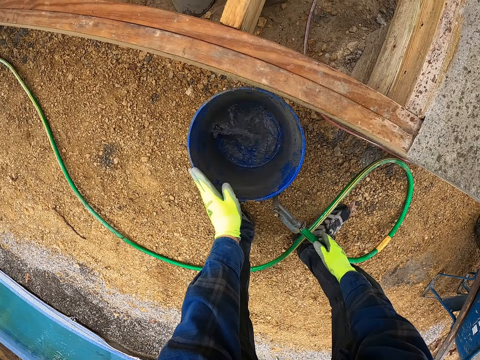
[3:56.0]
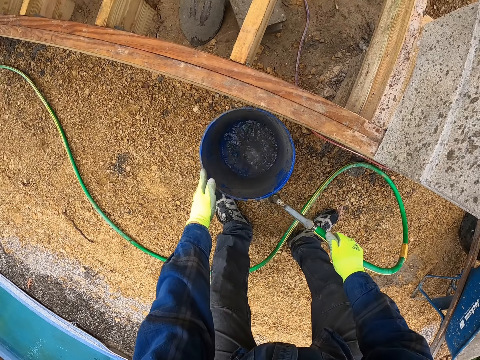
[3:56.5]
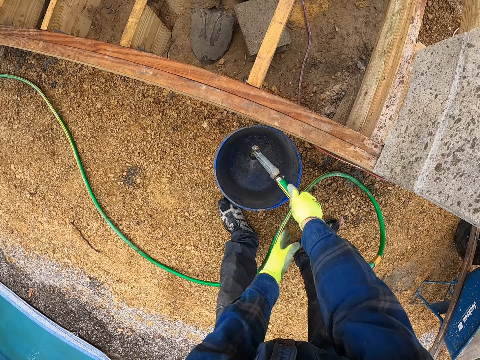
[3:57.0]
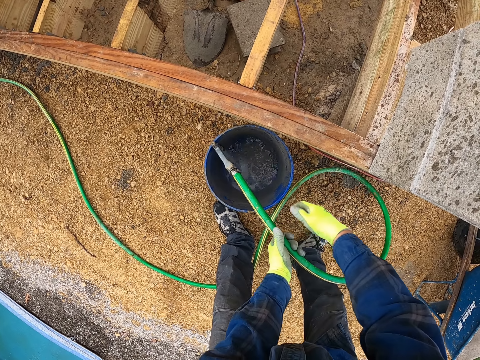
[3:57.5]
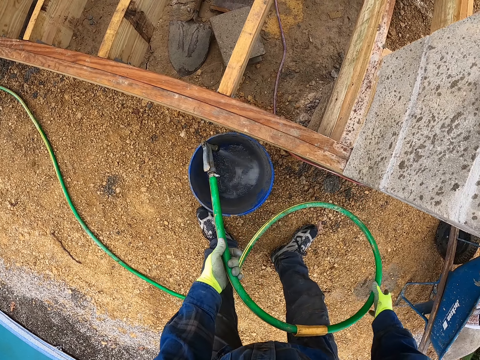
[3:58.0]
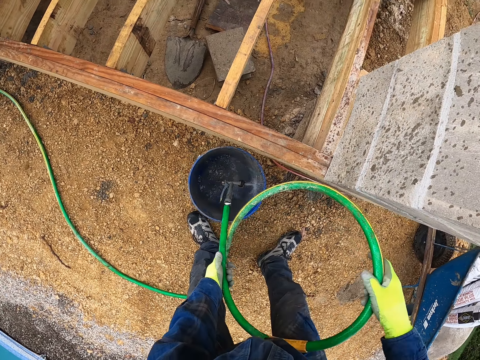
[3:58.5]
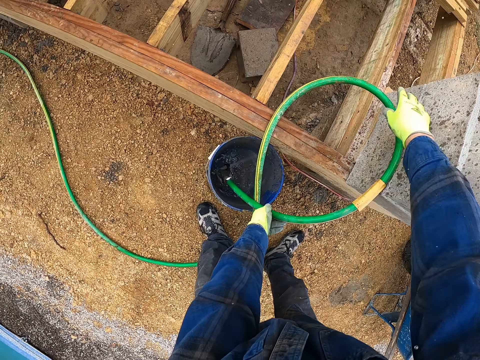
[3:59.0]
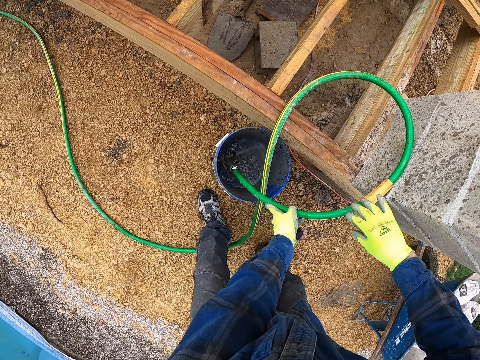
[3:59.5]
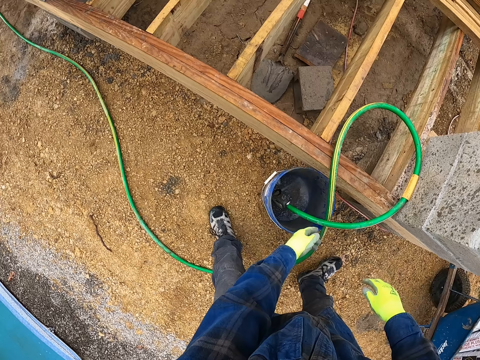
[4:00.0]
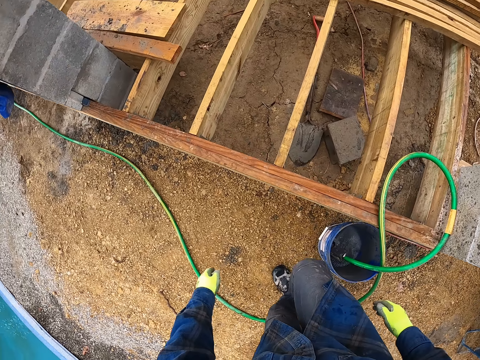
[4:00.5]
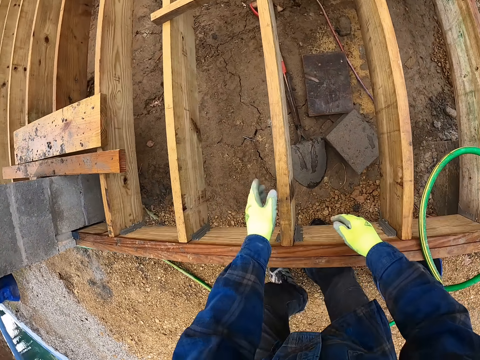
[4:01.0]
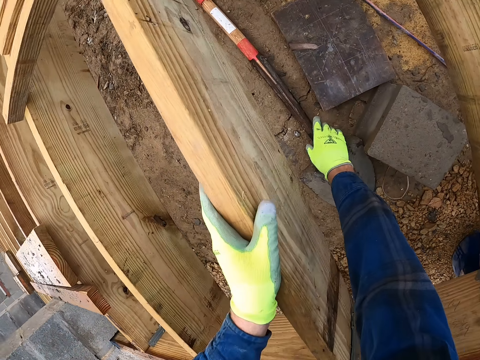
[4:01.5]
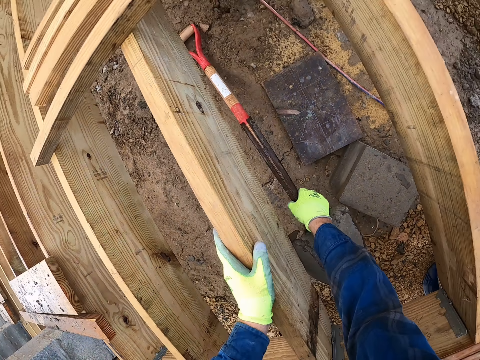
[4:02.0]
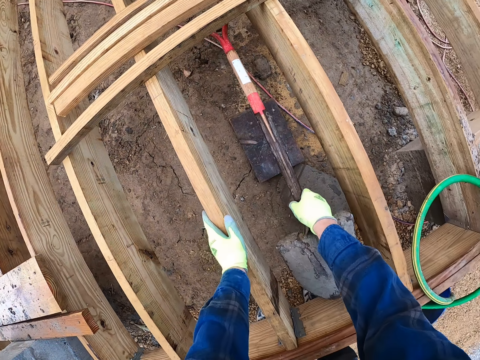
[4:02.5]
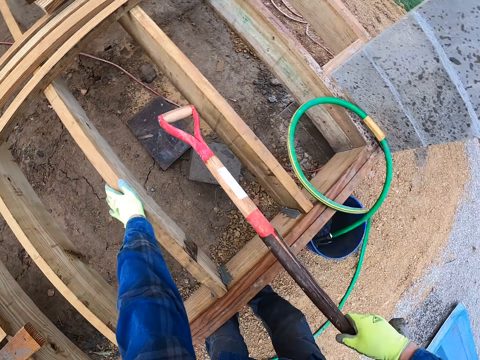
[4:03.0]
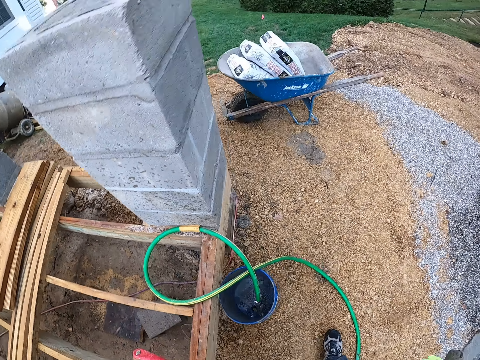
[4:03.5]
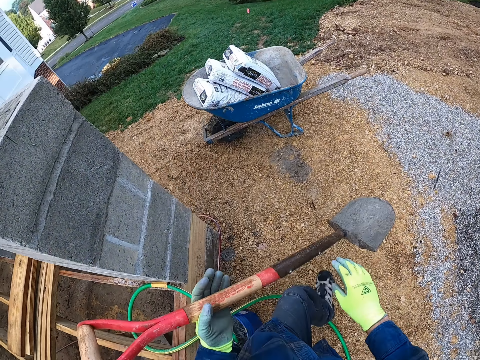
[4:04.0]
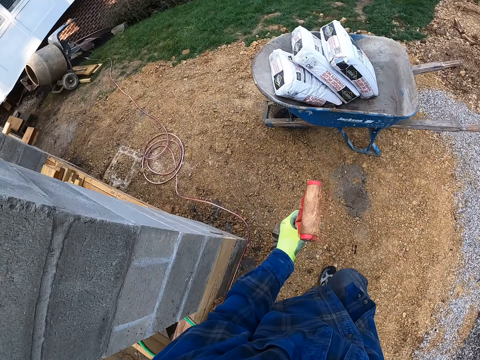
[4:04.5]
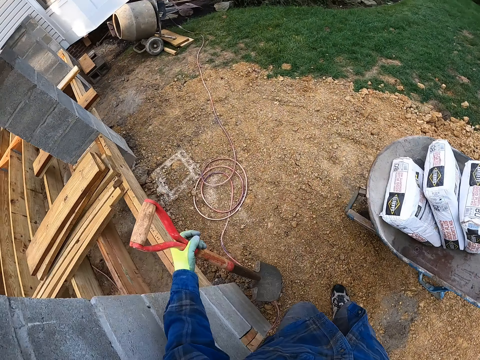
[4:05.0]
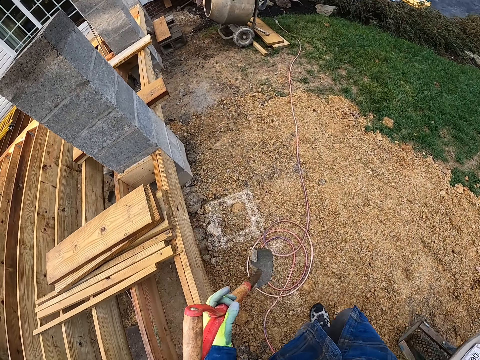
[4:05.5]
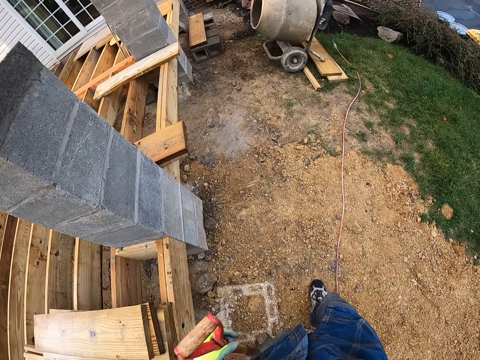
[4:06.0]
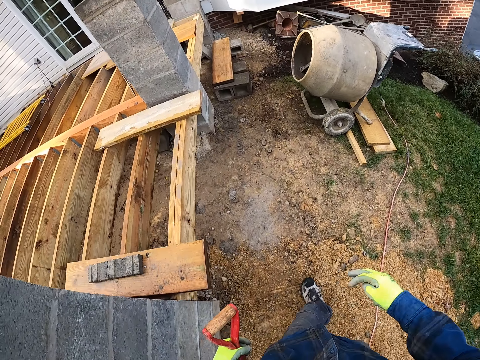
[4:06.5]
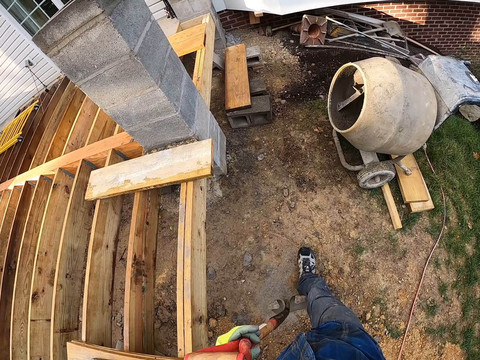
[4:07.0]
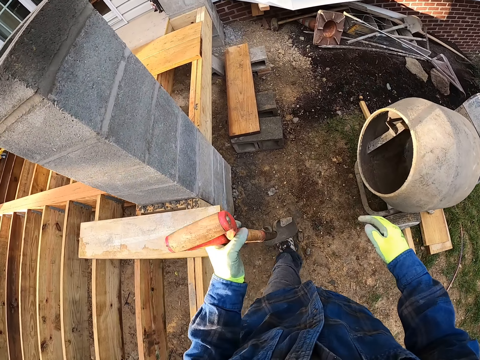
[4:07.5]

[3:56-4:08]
The camera wearer adjusts the bucket on the floor and picks up the hose on the floor. He places the hose in the bucket. He places a part of the hose on the wood frame. He touches the wood frame with his left hand. He picks up a shovel on the floor with his right hand. He moves the shovel from his right hand to his left hand. He walks around the construction site.

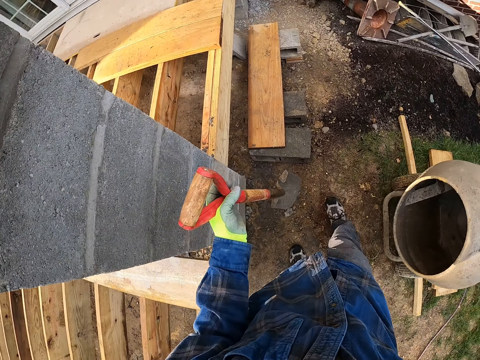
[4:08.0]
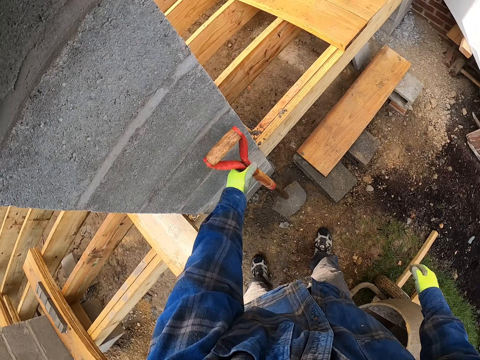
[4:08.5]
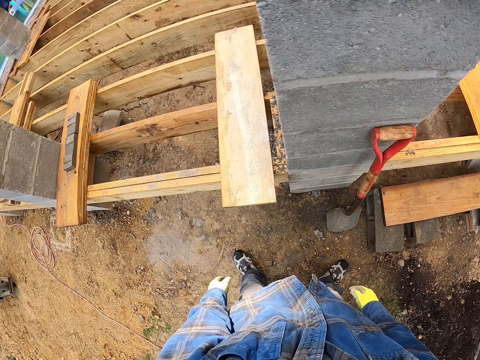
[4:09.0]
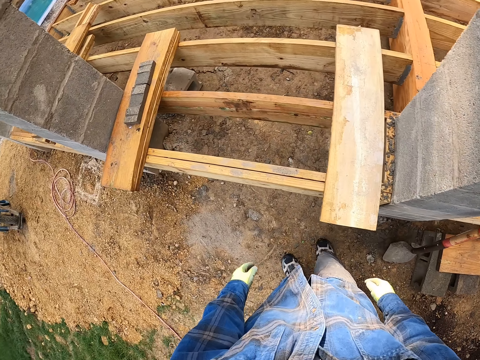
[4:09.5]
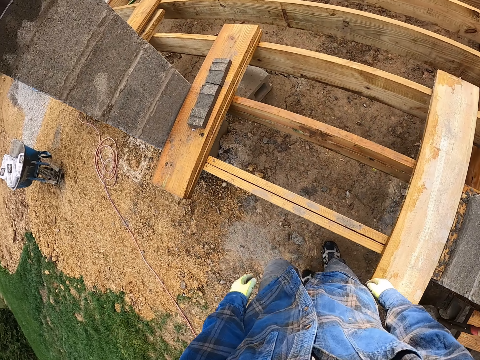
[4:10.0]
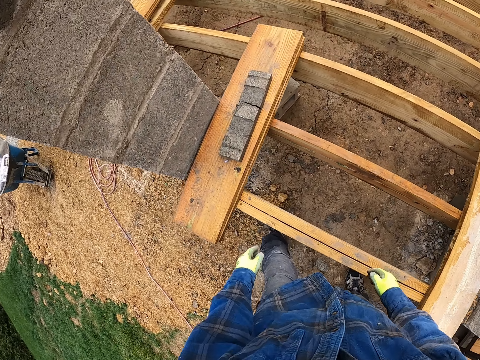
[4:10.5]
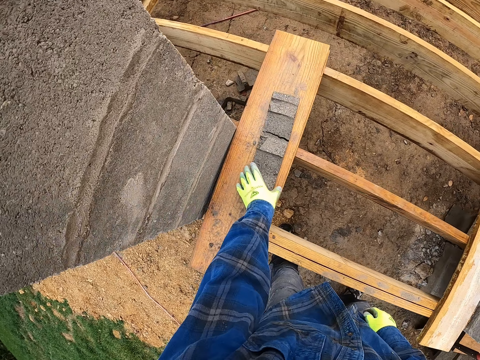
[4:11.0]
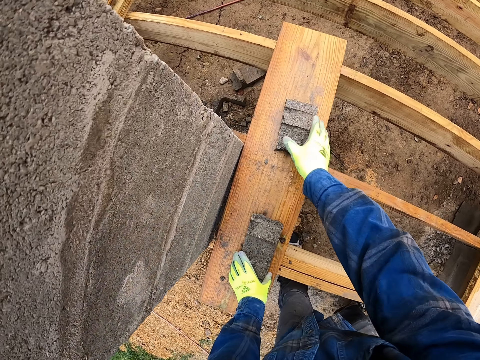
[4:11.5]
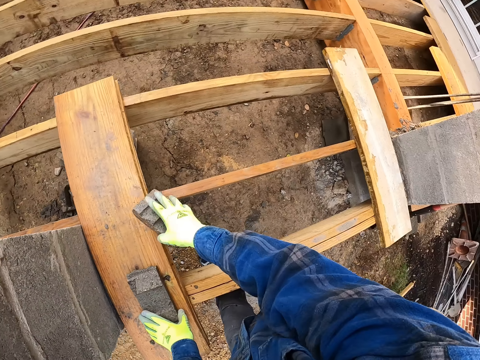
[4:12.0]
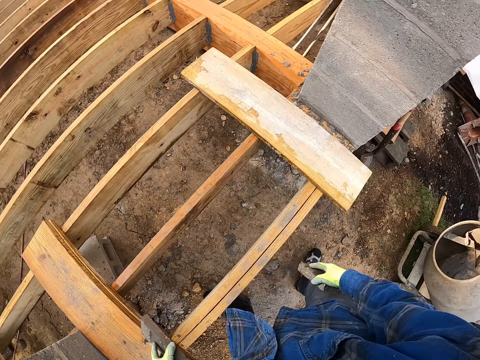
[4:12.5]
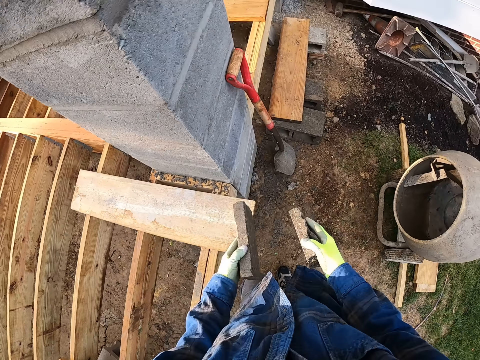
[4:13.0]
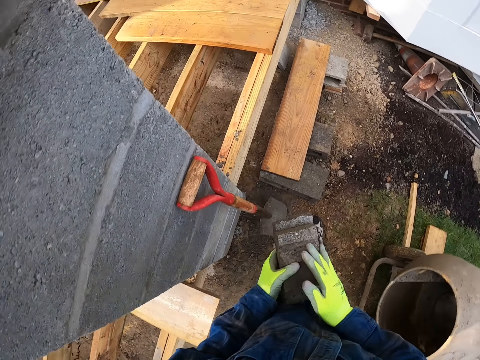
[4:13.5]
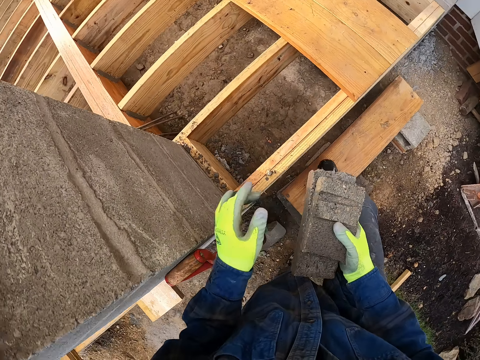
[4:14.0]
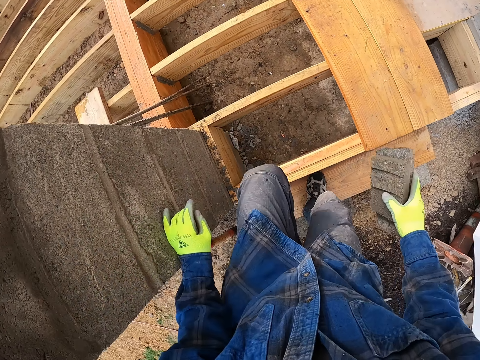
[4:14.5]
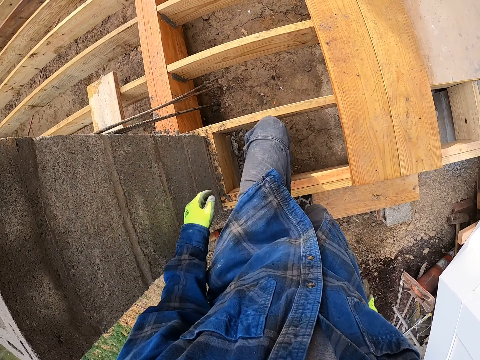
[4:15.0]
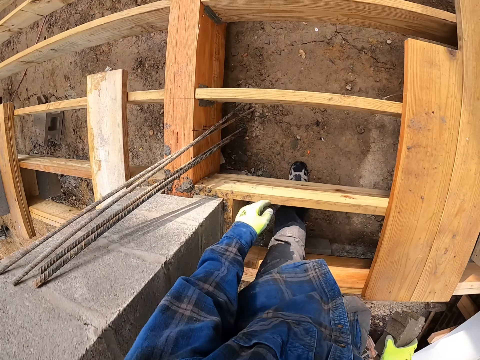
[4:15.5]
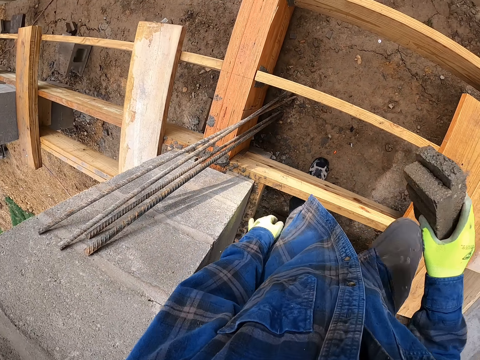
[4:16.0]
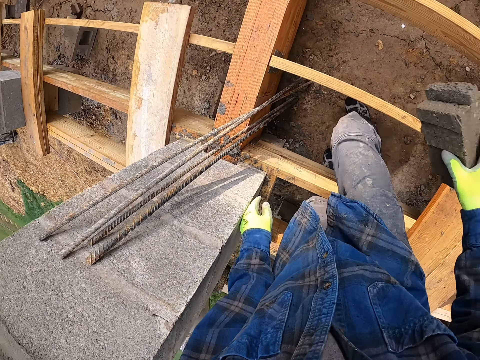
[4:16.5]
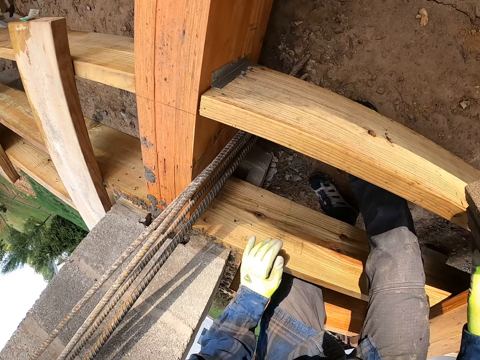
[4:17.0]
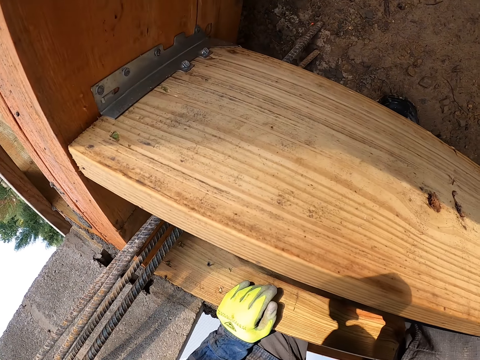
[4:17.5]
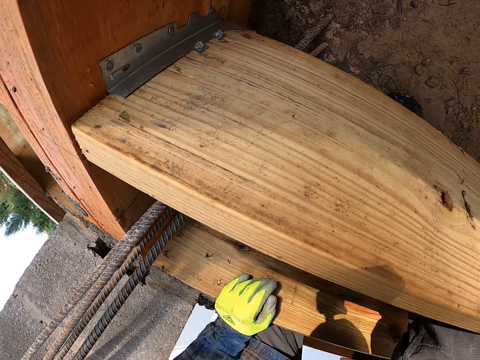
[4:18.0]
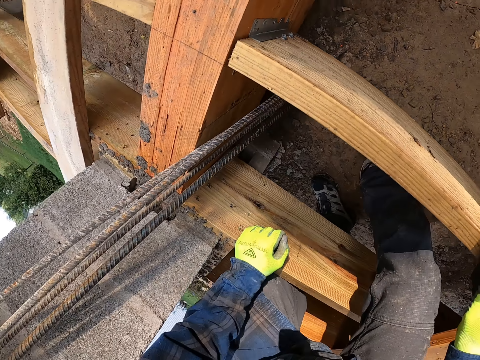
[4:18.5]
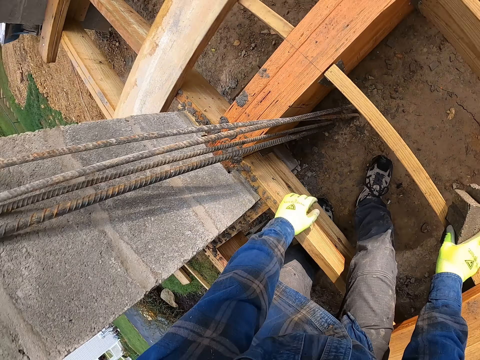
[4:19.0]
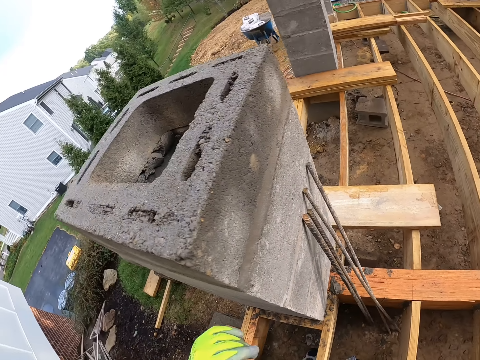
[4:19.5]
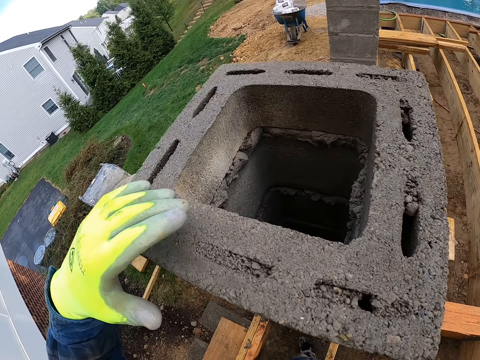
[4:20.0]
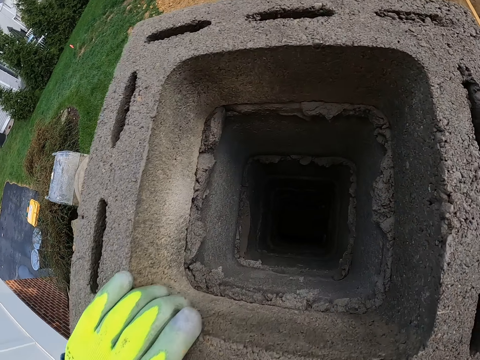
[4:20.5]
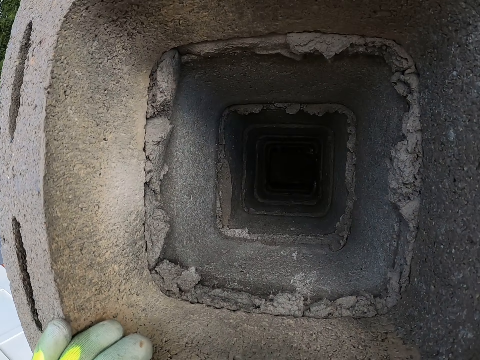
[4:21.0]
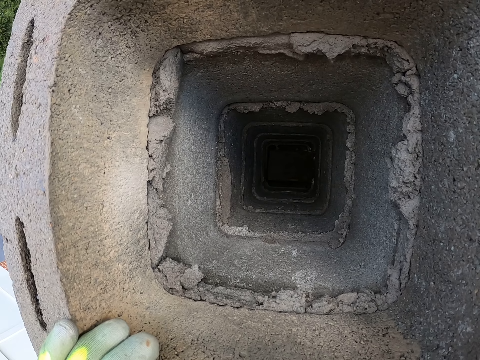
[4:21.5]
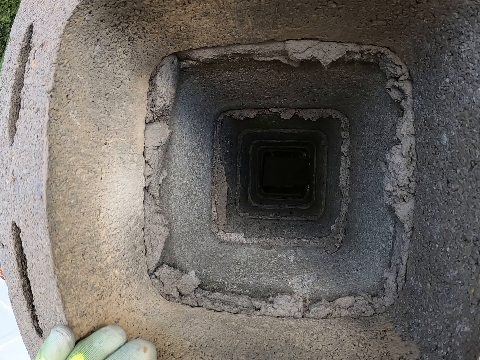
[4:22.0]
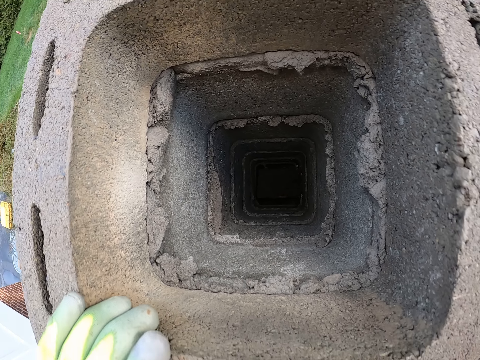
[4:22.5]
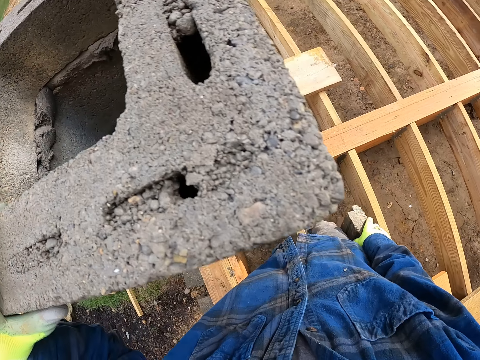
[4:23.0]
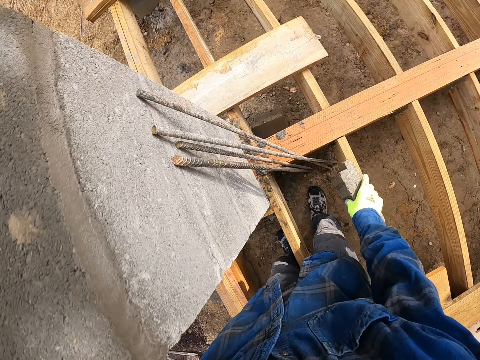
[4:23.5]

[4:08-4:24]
The camera wearer places the shovel by the side of a pillar against the brick wall. He walks around the construction site. He moves a piece of block on a wood pallet with his left hand. He picks up a piece of block on the wood pallet with his right hand. He walks around the construction site. He joins the pieces of block in his hands together. He walks through the wood frame. He touches the pillar with his left hand. He looks at the brick wall.
